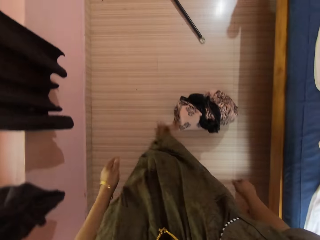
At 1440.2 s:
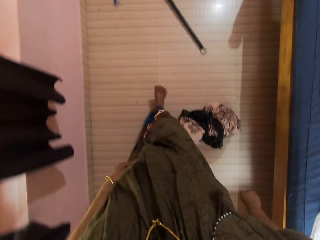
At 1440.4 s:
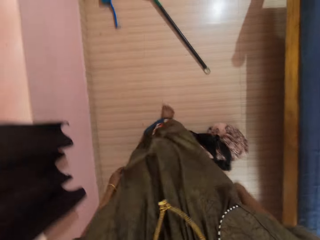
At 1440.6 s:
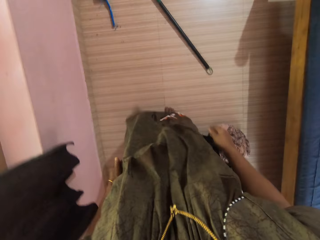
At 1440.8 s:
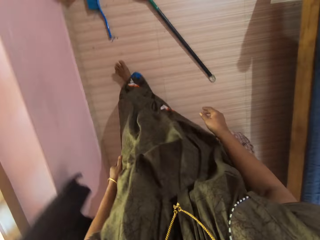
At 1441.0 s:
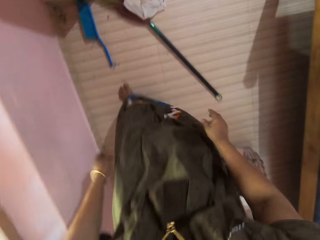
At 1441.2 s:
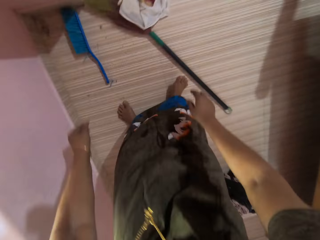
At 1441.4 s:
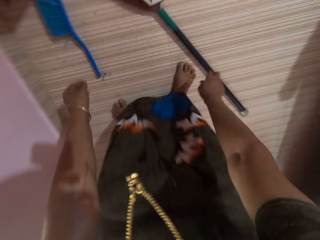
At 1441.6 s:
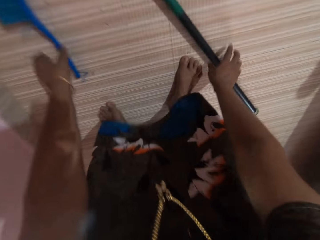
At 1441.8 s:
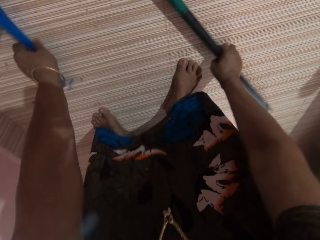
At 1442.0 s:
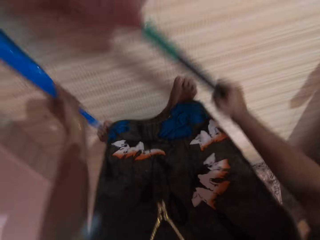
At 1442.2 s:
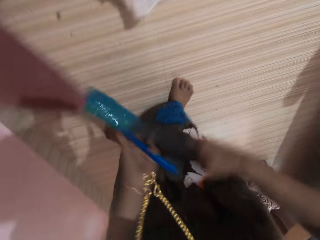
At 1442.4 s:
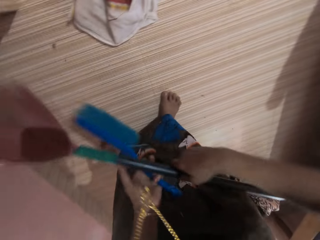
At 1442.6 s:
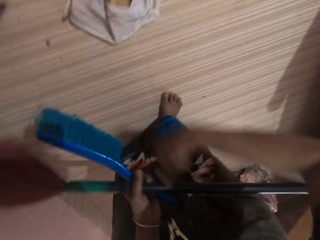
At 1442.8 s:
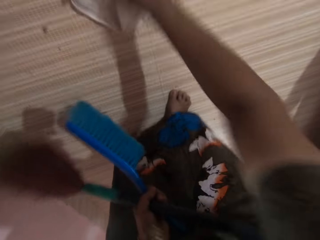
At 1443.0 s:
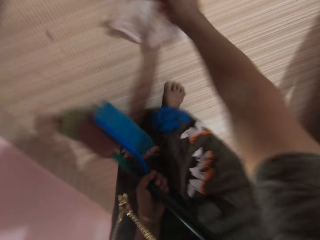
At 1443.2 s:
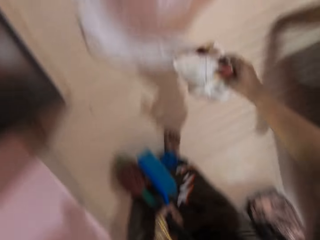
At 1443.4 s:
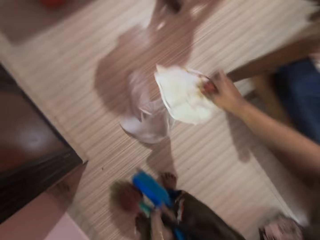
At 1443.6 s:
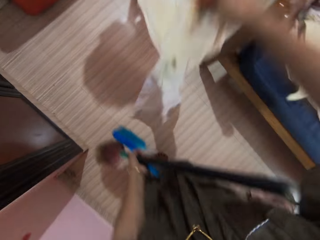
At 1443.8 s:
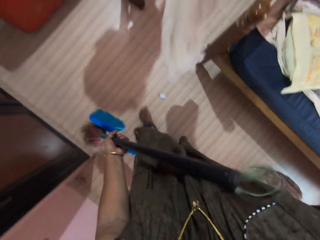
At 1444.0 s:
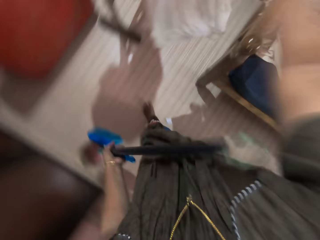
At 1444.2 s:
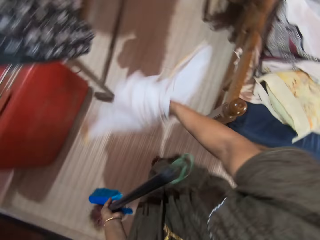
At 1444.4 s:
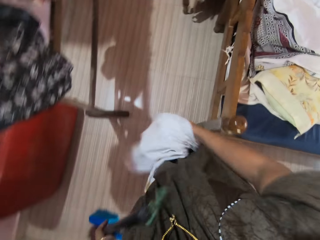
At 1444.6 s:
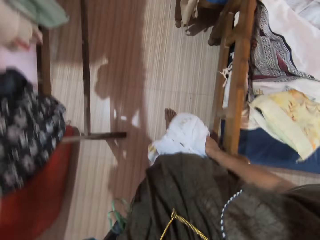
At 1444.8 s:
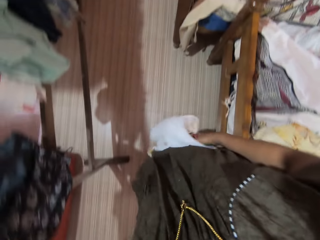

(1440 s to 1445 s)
The camera wearer walks by the bed. She picks up the cleaning brush with her left hand. She picks up a cobweb brush from the floor with her right hand. She transfers the cobweb brush to her left hand. She picks up the first cloth with her right hand. She walks in the room.

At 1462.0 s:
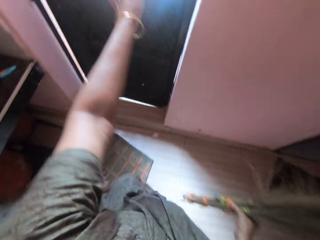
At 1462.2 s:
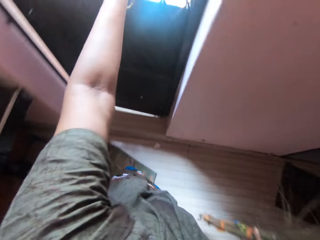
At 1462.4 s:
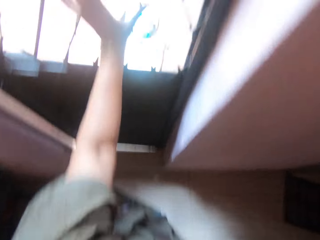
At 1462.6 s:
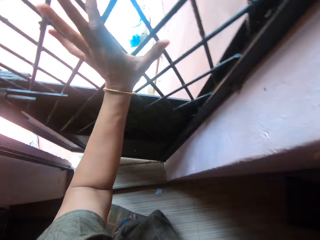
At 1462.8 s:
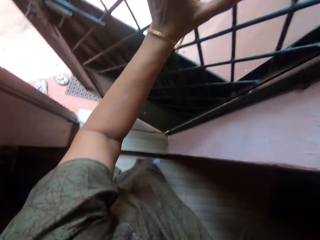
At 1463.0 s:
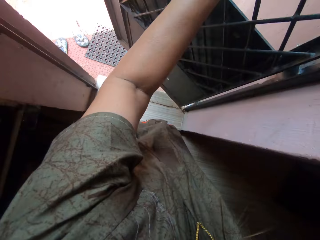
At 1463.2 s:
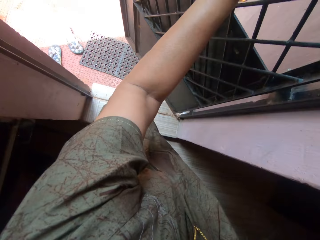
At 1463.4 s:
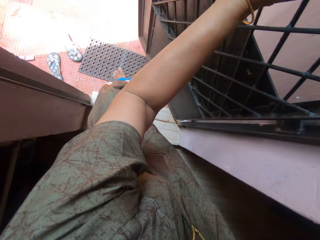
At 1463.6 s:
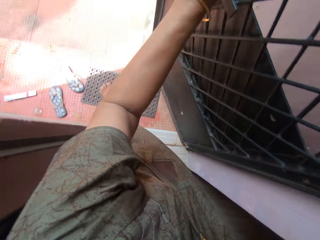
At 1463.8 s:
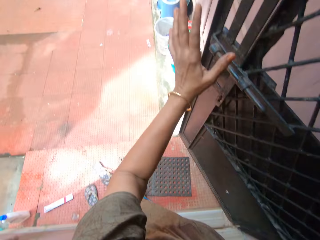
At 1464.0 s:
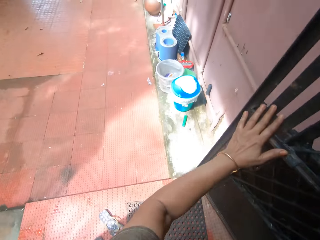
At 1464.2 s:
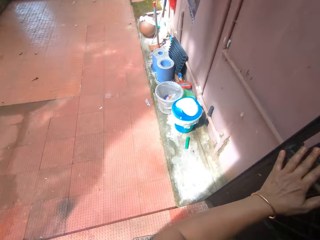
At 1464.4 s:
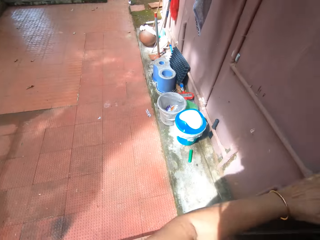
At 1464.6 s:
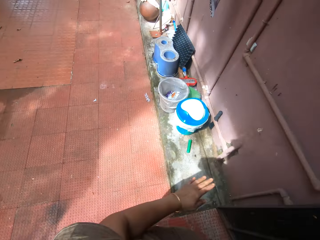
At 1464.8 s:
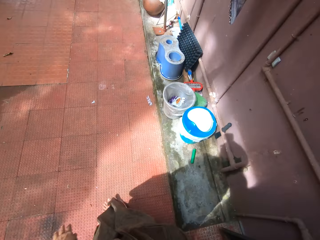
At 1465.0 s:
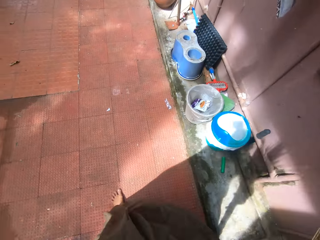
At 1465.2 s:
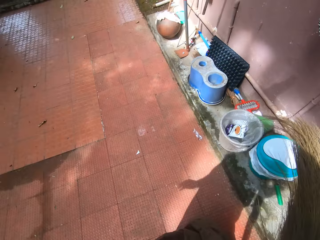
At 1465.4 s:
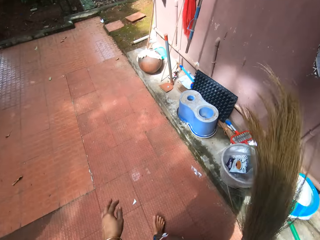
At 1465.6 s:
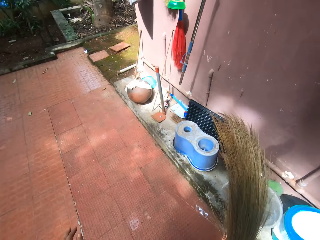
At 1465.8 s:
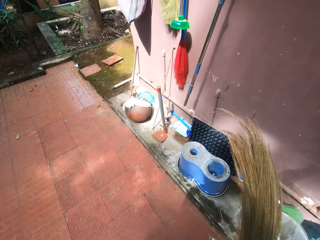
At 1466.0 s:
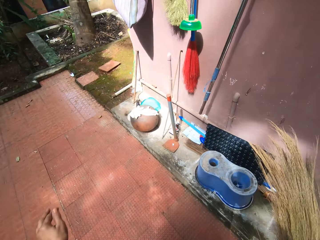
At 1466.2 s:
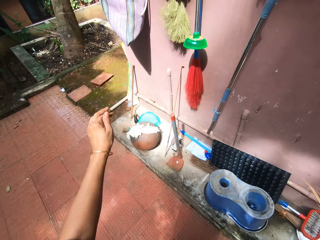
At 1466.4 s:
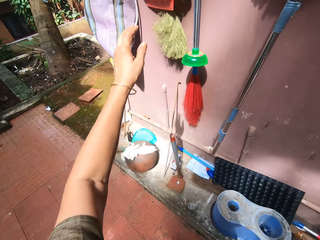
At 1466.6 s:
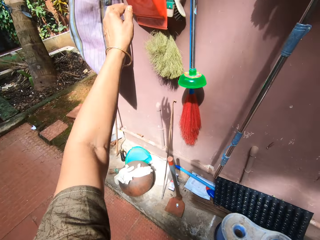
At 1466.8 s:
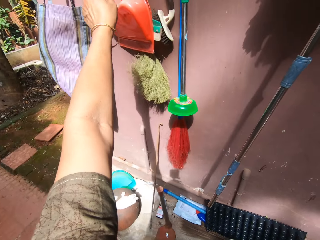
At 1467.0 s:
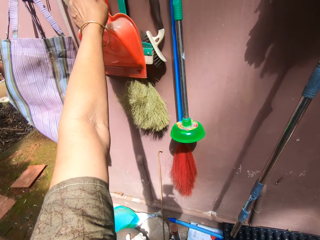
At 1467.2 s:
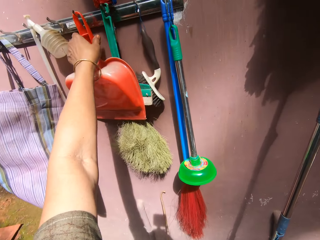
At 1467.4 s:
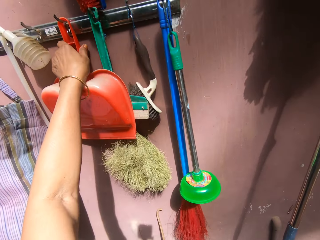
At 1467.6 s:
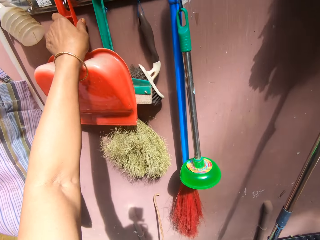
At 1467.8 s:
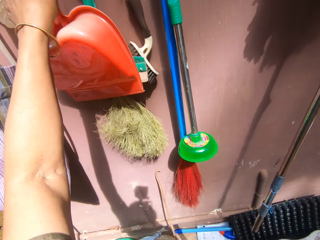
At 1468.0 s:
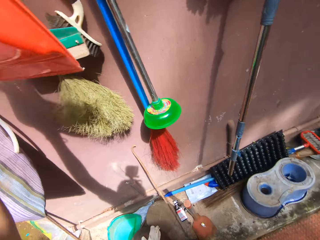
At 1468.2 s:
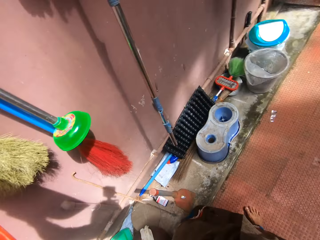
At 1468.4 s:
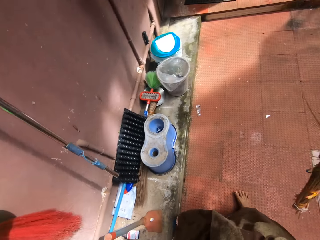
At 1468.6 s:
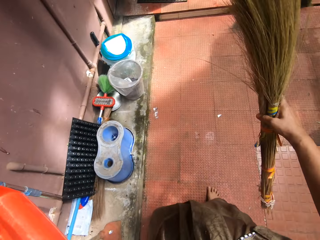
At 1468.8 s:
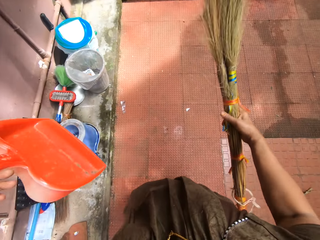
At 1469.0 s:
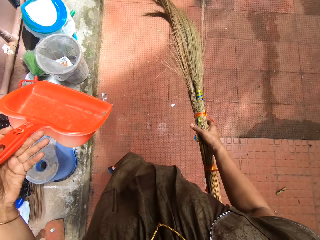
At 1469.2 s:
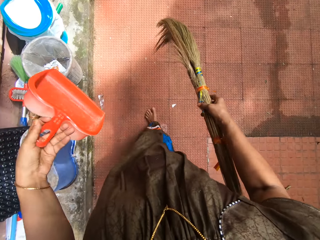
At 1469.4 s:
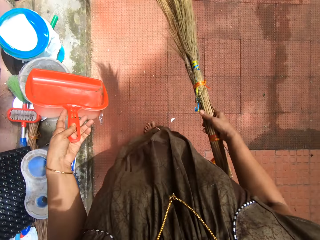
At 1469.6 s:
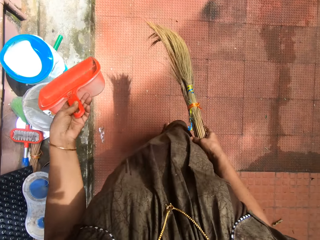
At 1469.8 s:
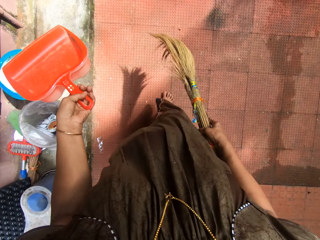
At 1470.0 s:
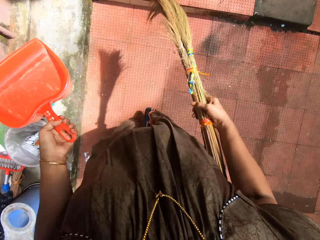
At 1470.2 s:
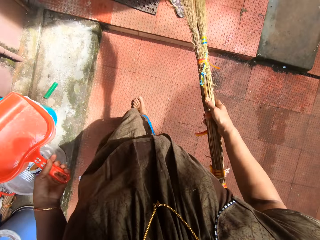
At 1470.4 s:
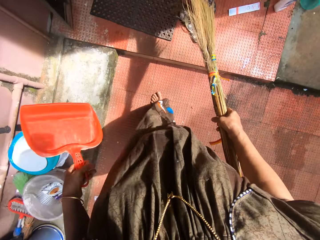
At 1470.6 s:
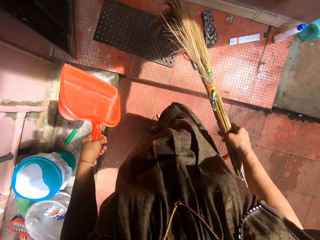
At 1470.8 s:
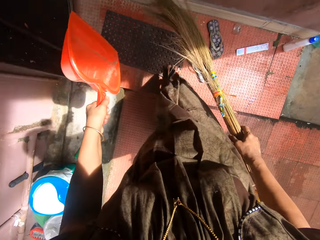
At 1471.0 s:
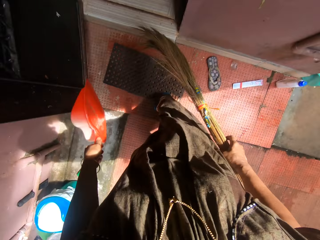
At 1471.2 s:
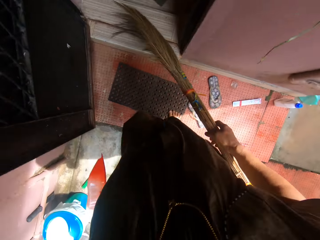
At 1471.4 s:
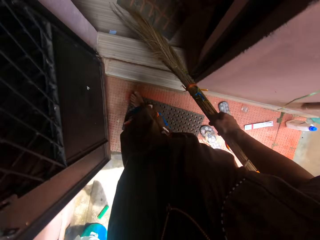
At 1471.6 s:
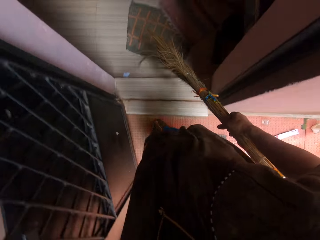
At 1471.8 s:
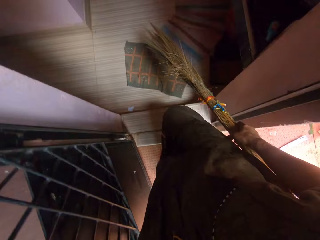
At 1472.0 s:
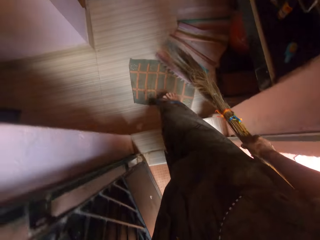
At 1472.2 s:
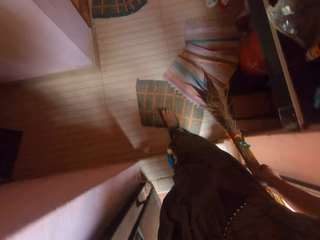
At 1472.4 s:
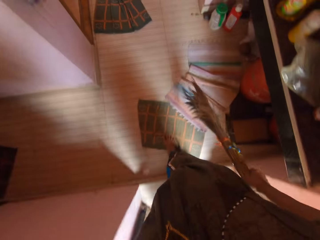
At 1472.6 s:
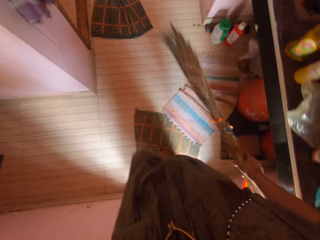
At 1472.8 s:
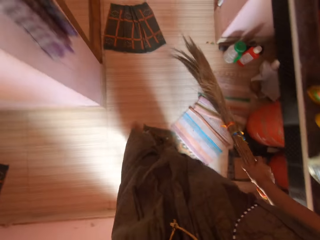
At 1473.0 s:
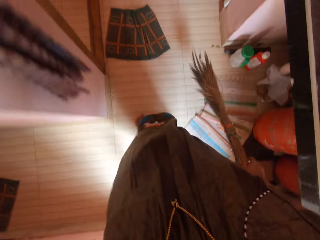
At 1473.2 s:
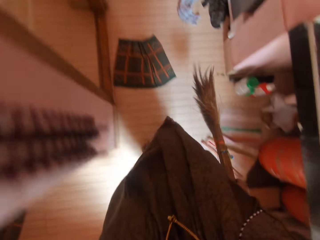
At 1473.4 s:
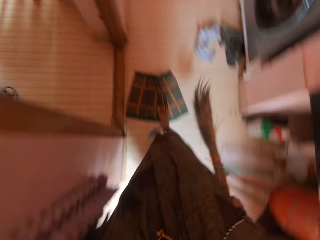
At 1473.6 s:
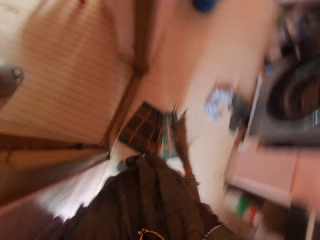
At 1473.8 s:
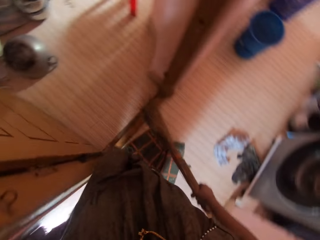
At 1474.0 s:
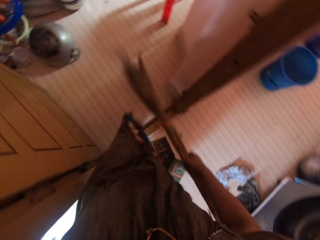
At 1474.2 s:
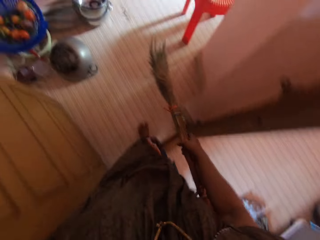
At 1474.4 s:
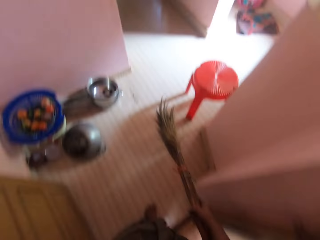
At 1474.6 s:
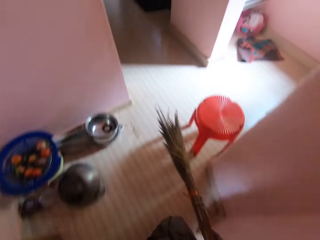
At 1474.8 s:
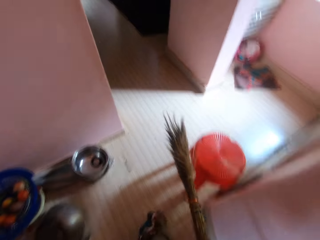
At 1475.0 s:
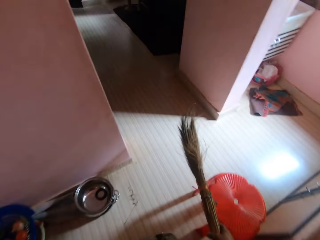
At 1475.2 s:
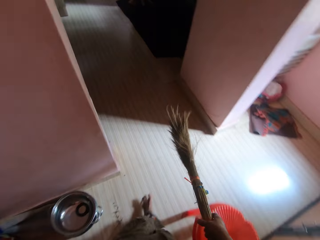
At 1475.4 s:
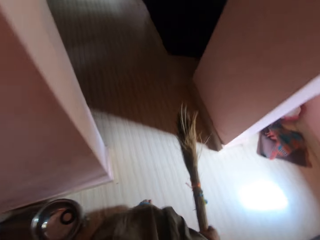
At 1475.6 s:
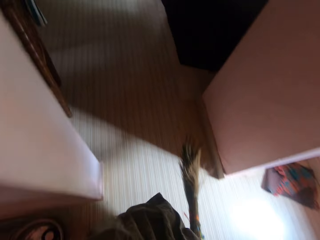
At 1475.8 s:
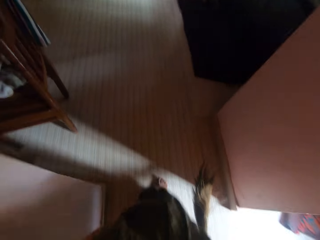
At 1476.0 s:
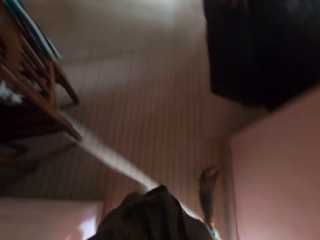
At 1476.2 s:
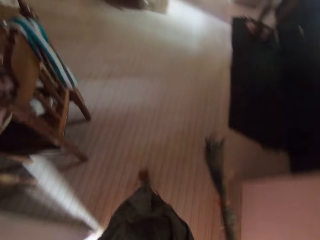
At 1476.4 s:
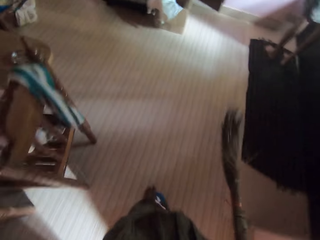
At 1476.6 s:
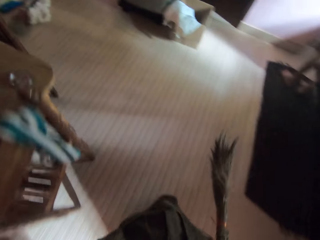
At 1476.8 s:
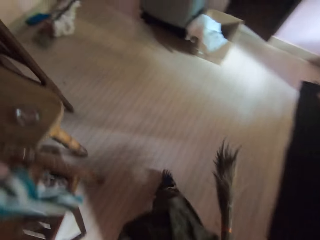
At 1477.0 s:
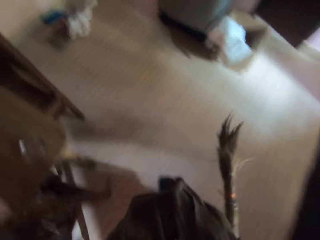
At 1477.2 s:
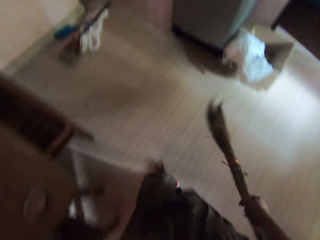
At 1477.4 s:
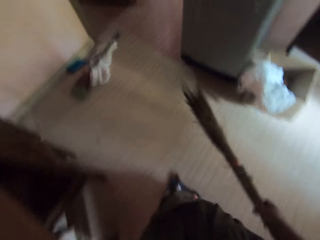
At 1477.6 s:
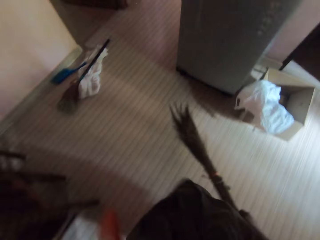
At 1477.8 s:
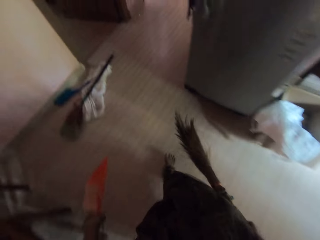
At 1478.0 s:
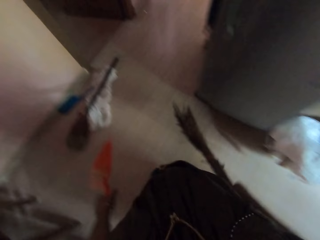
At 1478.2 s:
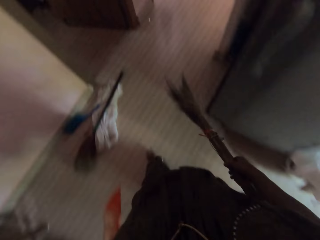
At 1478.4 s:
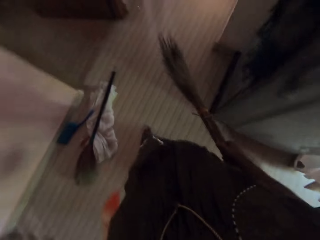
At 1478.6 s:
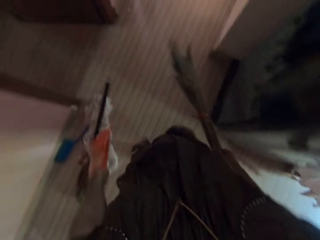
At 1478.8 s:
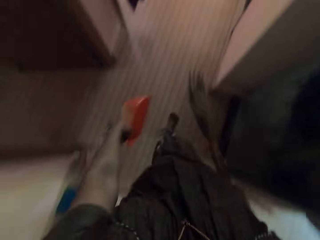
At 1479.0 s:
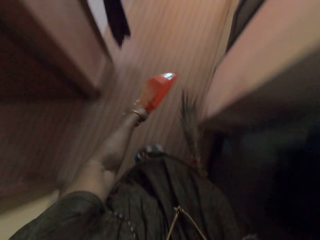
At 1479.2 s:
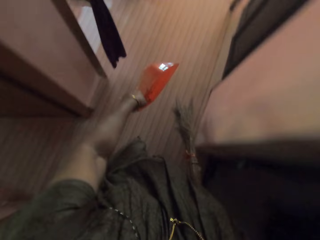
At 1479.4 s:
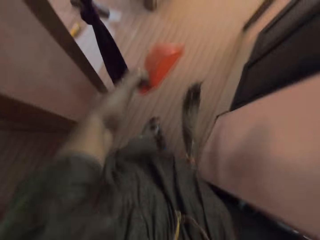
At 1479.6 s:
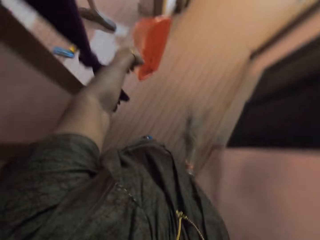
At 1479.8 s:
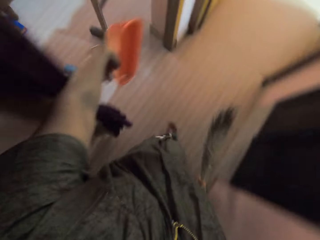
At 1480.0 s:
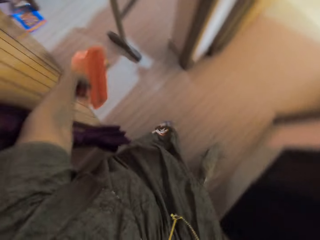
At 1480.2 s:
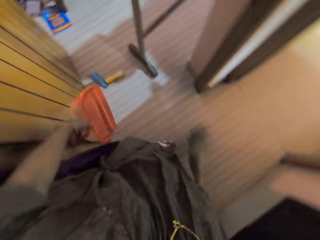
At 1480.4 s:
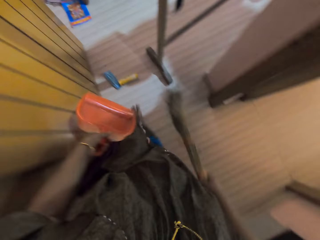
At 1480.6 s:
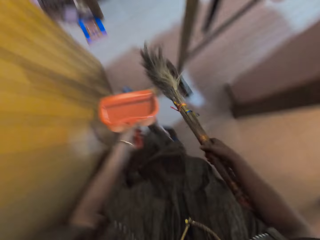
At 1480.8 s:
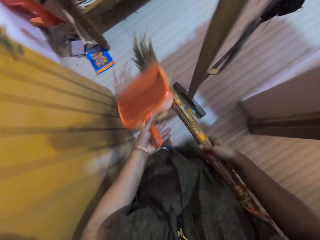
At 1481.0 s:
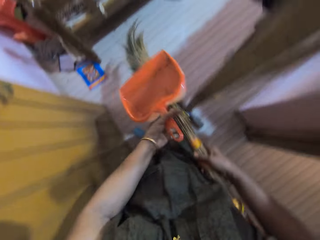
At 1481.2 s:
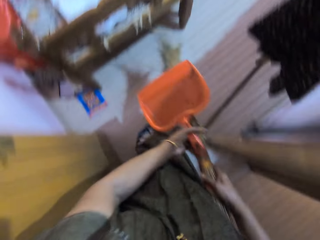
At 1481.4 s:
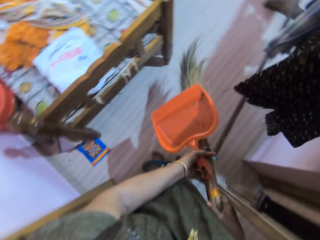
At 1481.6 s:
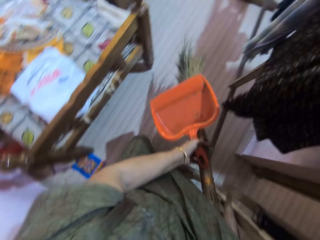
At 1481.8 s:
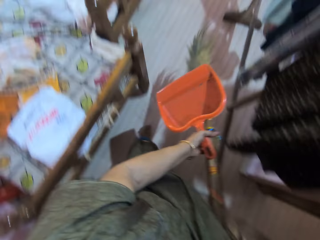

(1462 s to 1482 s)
The camera wearer opens the door. She pushes the door with her left hand. She walks out of the apartment. She picks up a dustpan from a wall hanger. She walks into the room.
